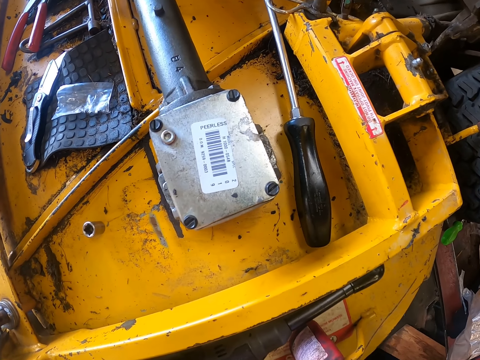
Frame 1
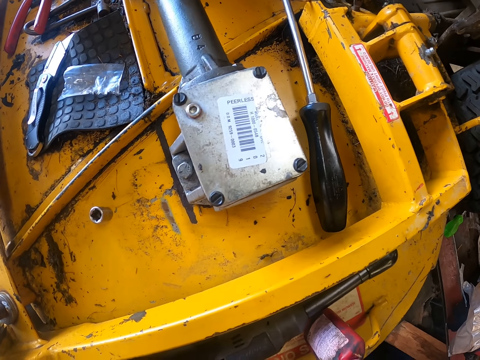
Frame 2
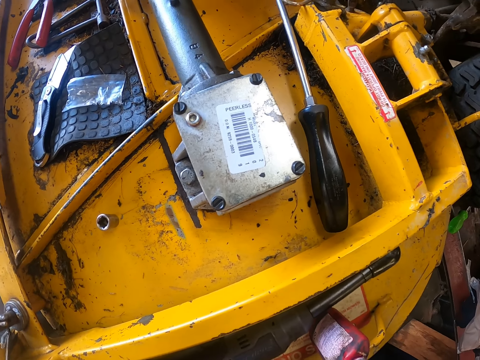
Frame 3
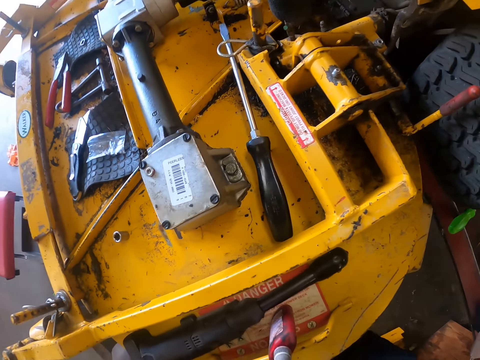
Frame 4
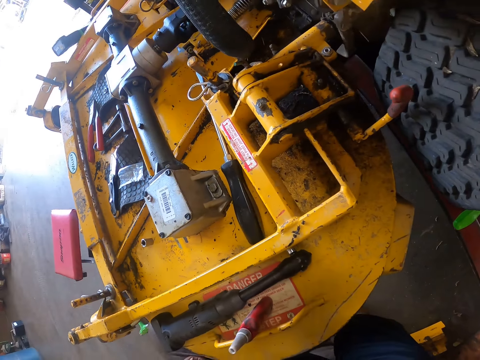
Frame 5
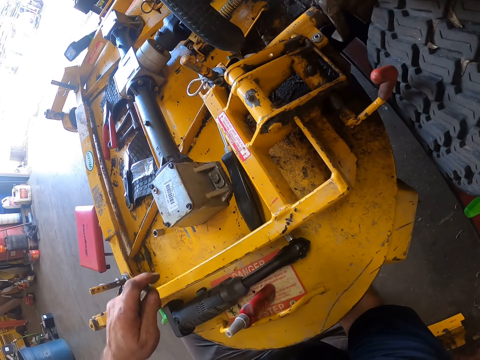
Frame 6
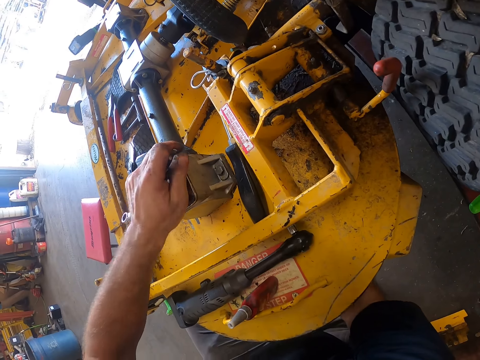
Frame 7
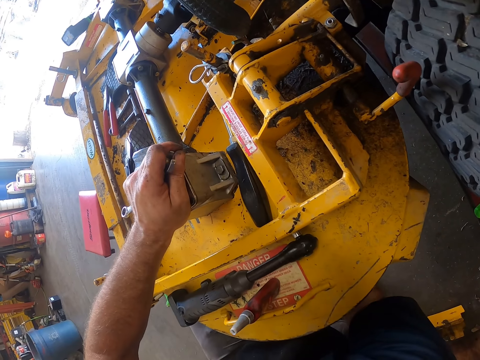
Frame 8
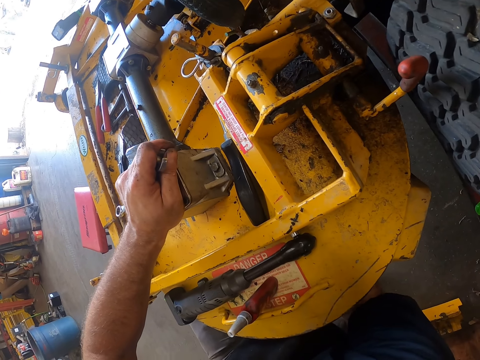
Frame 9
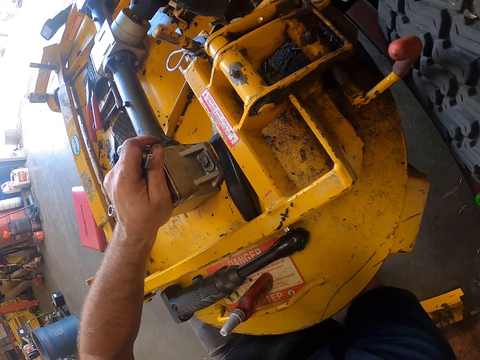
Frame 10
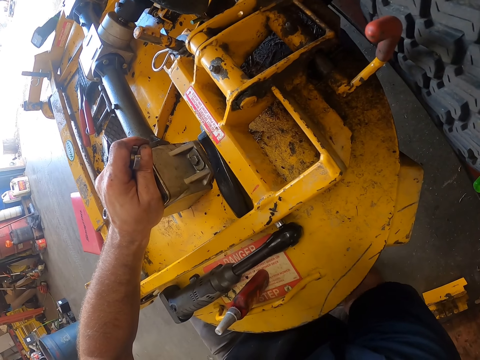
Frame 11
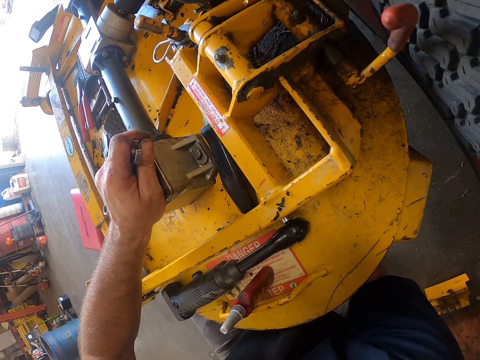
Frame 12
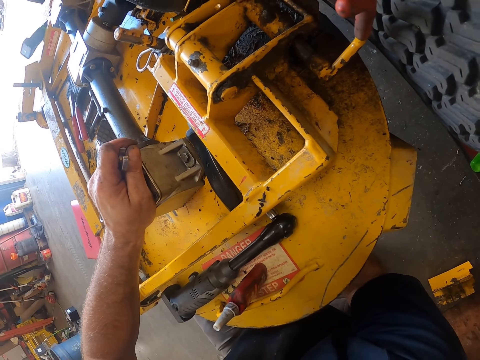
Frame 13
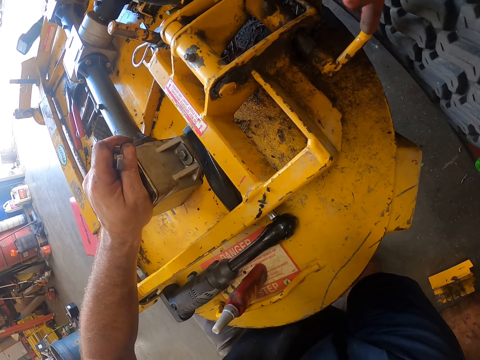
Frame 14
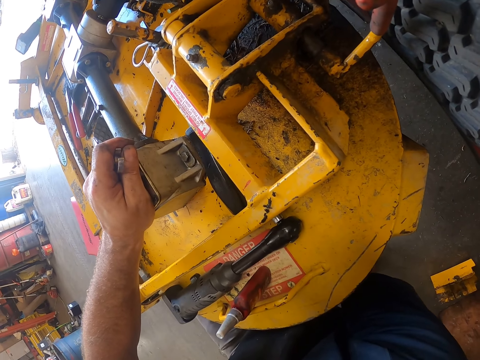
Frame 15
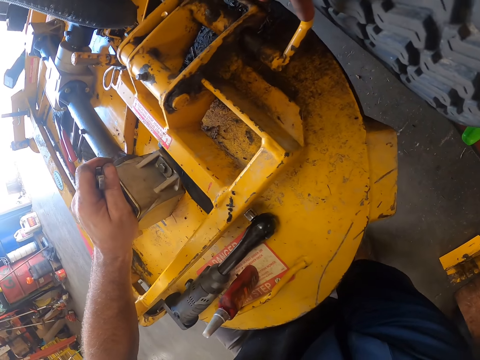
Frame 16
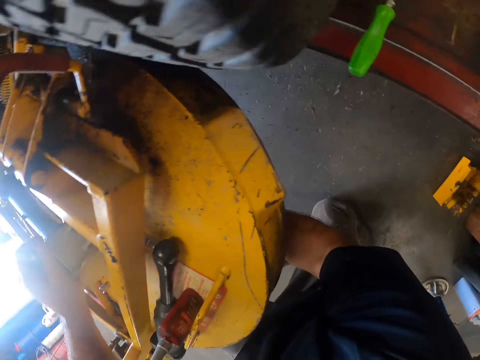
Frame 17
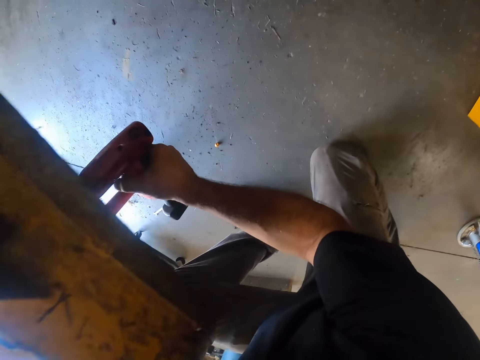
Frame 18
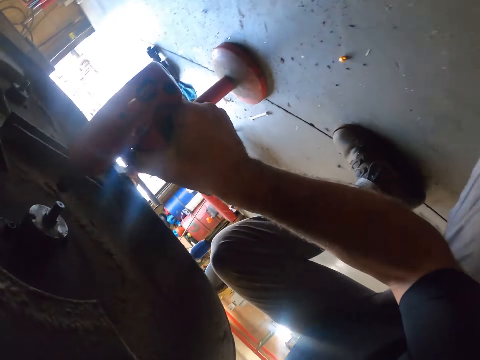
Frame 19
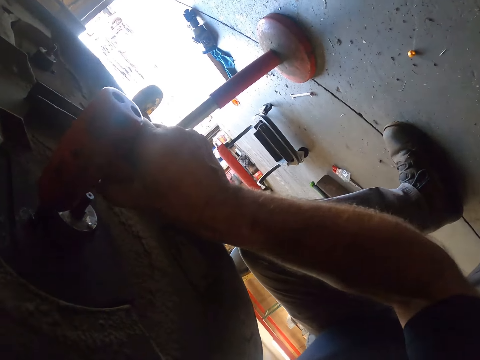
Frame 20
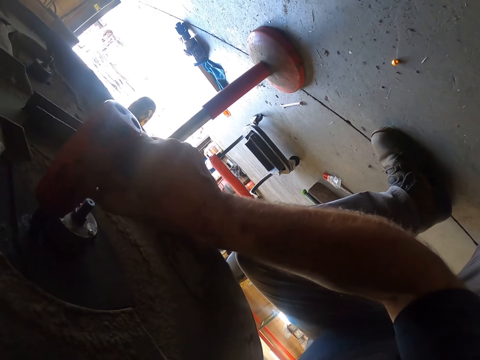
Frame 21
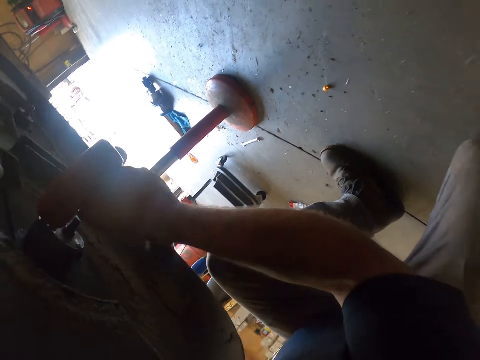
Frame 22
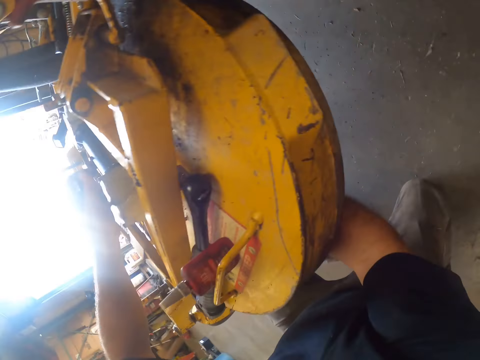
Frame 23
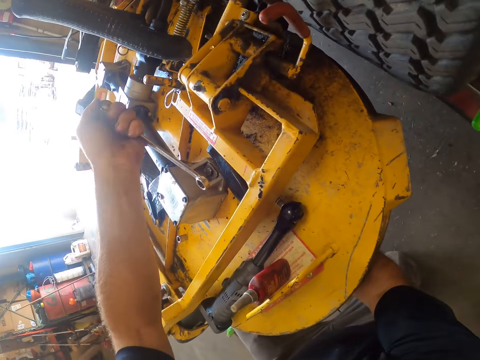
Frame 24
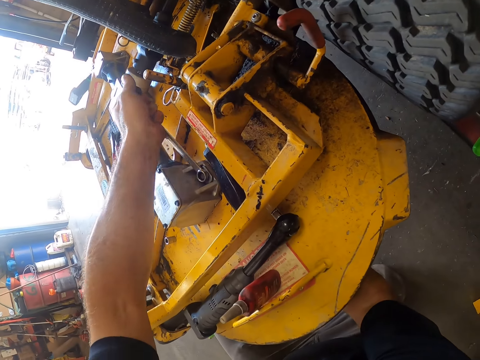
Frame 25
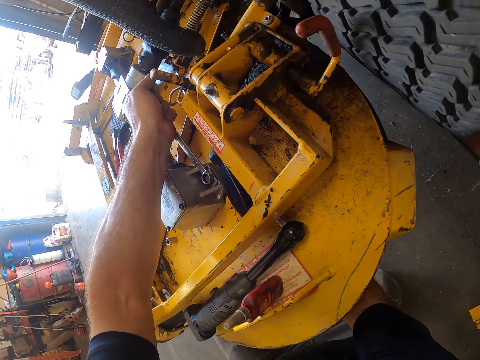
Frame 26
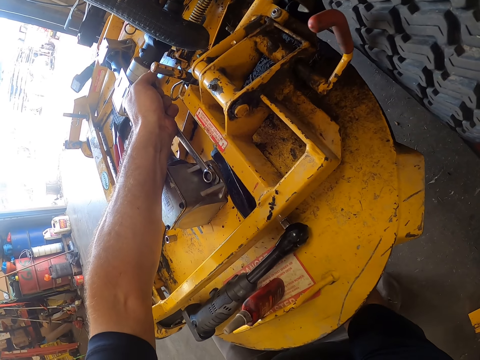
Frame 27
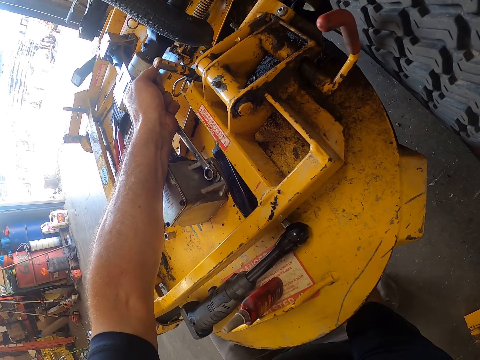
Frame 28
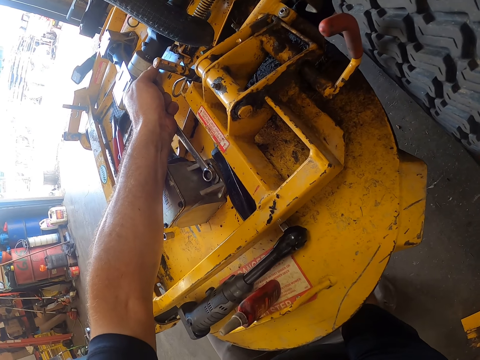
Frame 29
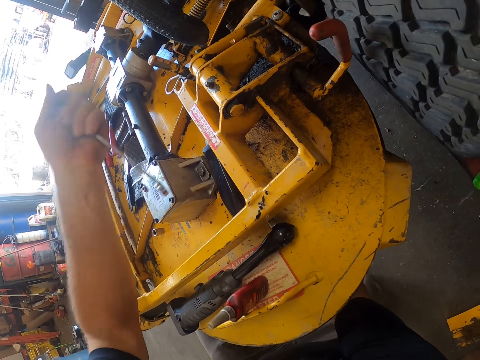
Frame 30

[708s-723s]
The camera wearer places his left hand atop the lawn mower. He unbolts a bolt underneath the lawn mower with the bolt tightening machine in his right hand. He drills the nut with the drill. He works with the spanner in the lawn mower. He tightens the other bolt with the spanner.

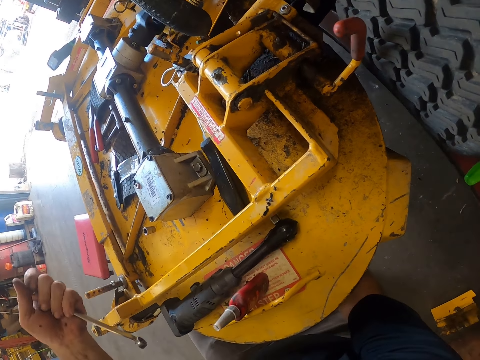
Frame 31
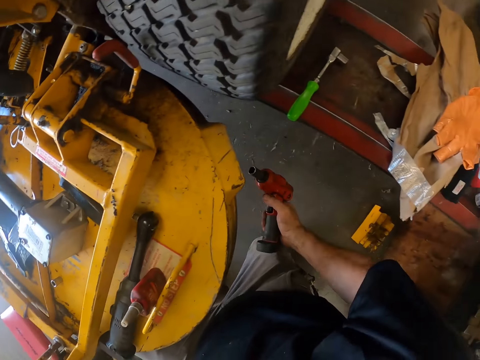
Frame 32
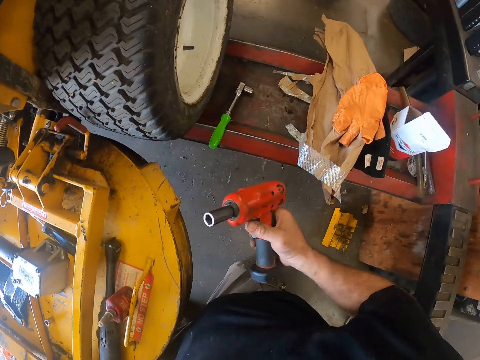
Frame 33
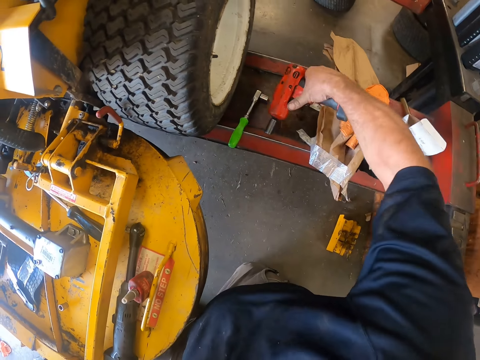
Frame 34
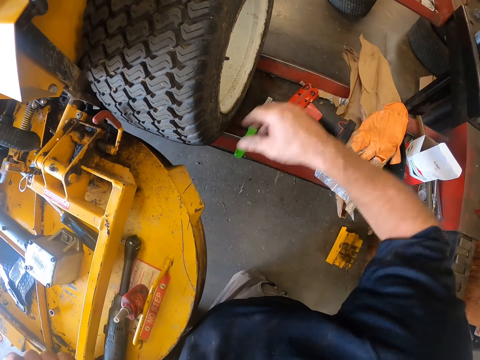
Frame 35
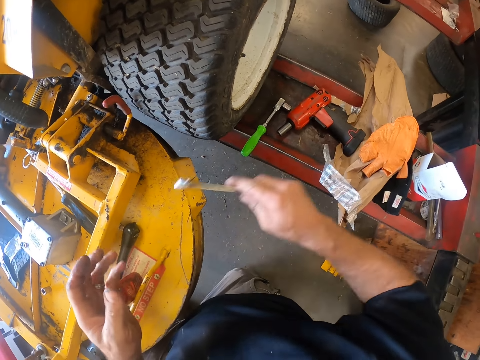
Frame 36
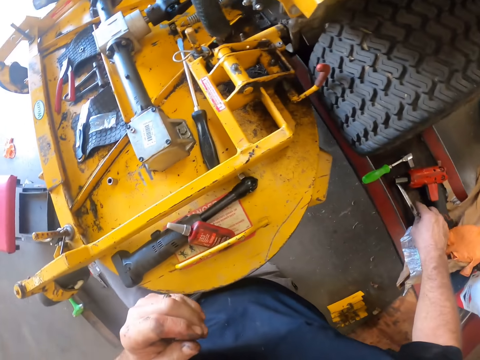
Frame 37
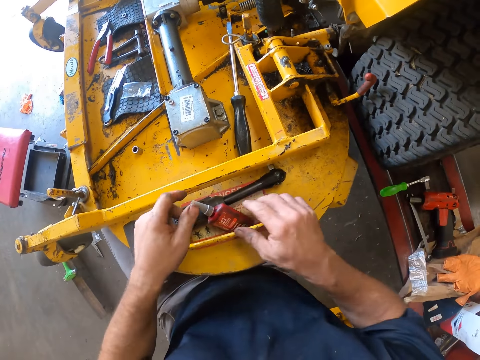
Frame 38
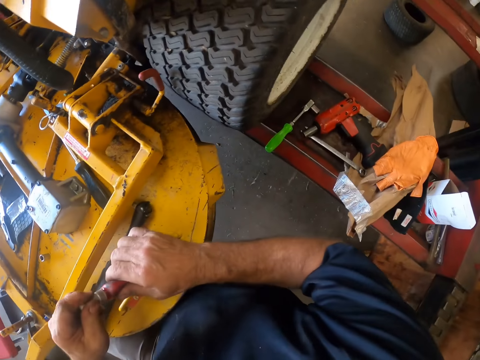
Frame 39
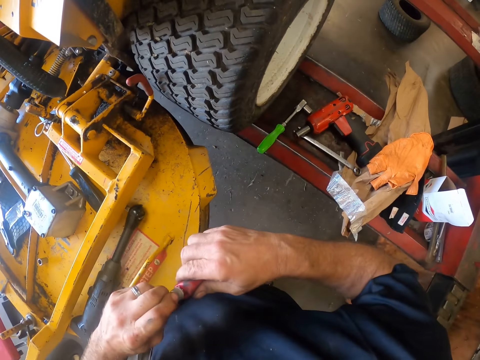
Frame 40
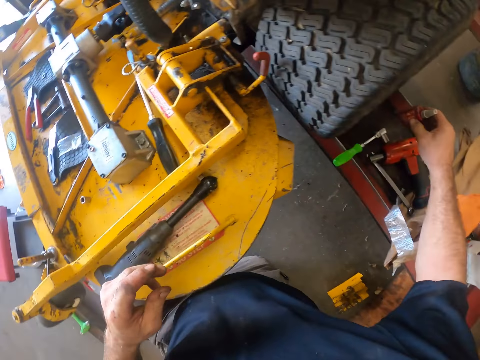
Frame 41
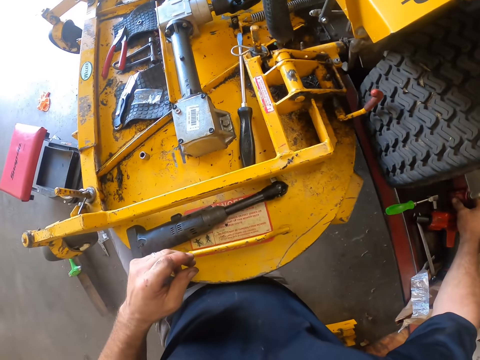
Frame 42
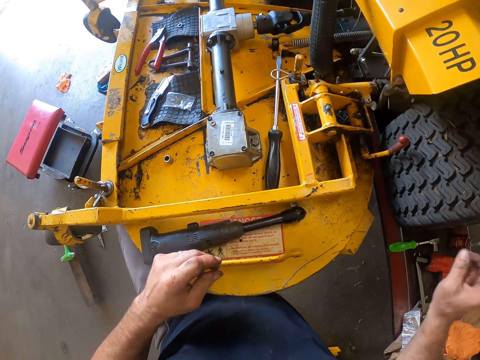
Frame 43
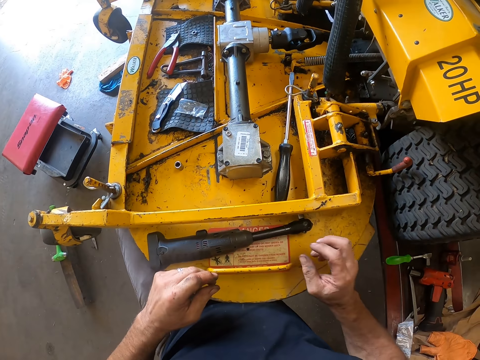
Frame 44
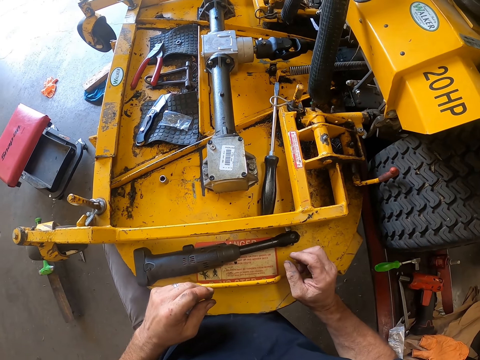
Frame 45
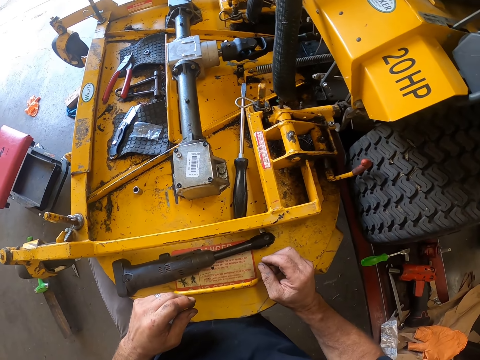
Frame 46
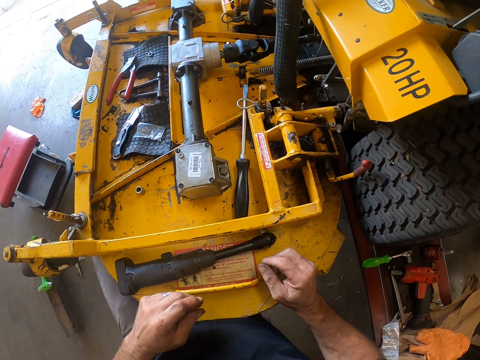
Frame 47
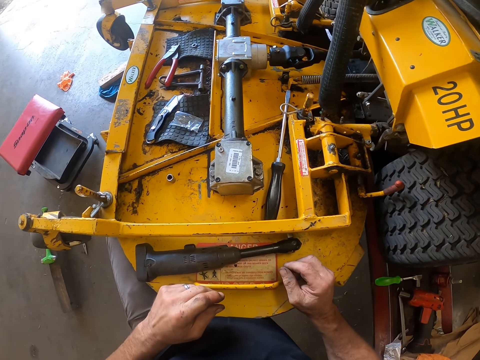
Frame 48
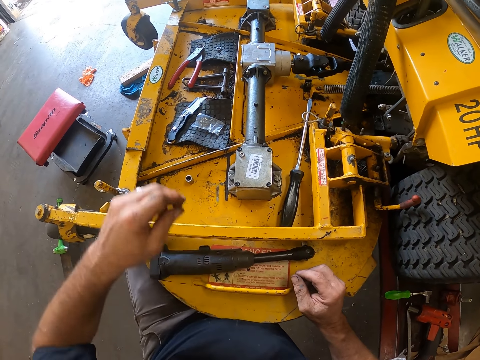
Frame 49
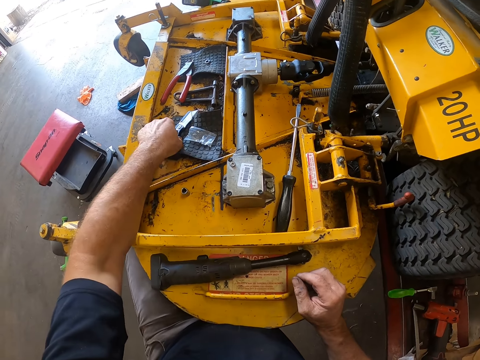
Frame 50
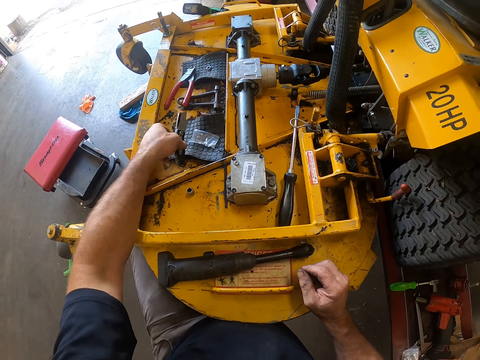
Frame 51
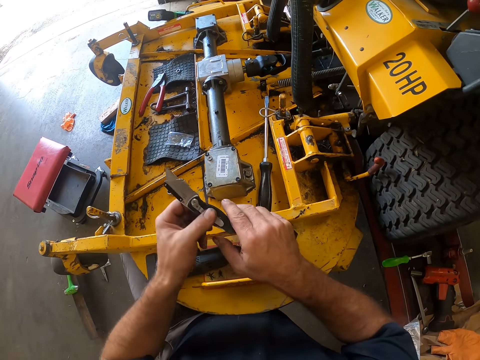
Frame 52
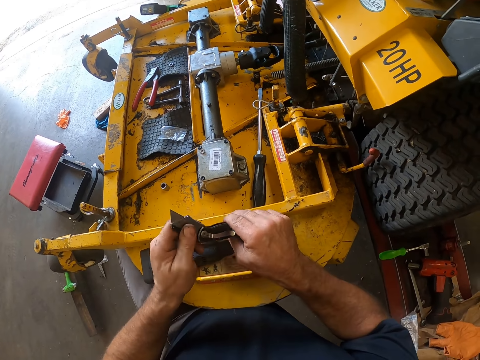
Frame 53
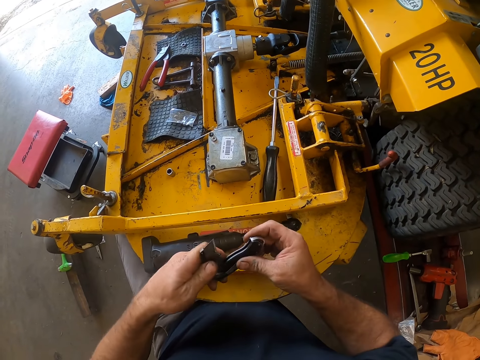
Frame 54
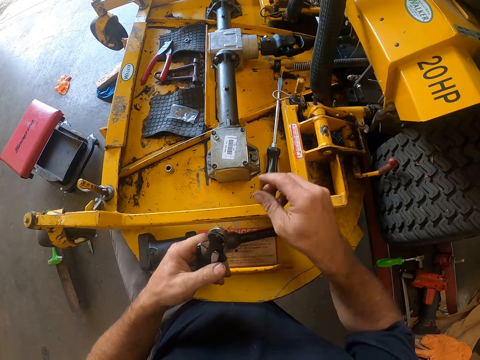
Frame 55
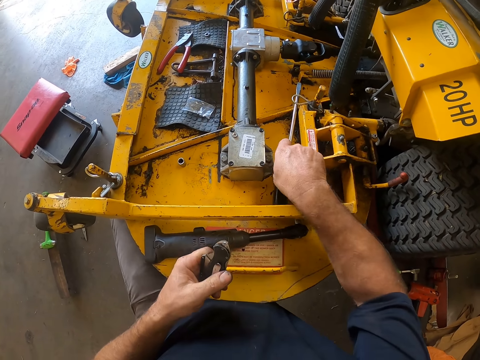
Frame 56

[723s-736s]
The camera wearer removes the spanner from the lawn mower. He places the bolt tightening machine in his right hand in the tool box on the car lift. He switches the spanner to his right hand. He places the spanner in his right hand in the tool box on the car lift. He picks up a lubricant with both hands. He holds the lubricant with his right hand. He places the lubricant in his right hand in the tool box on the car lift. He picks a switch blade or cutter in the lawn mower with his left hand. He folds the cutter.
